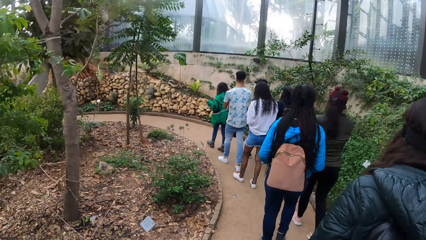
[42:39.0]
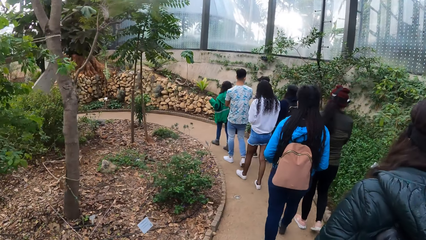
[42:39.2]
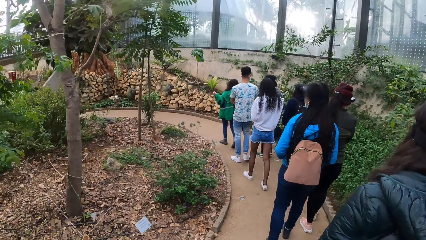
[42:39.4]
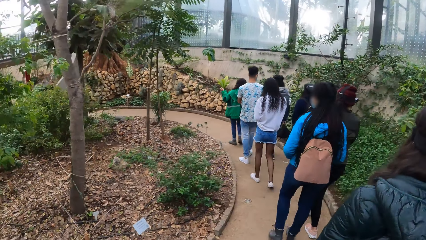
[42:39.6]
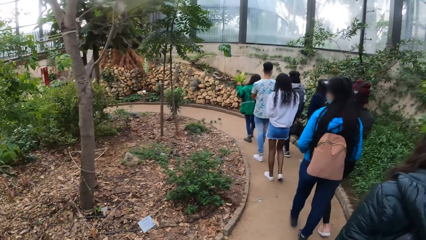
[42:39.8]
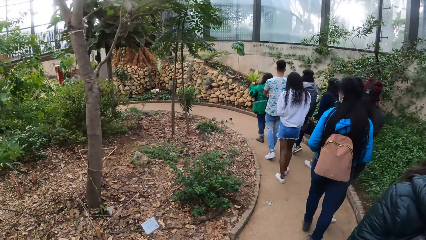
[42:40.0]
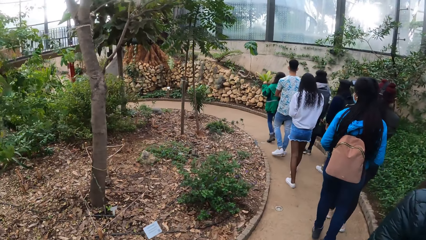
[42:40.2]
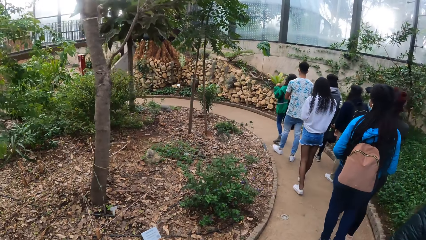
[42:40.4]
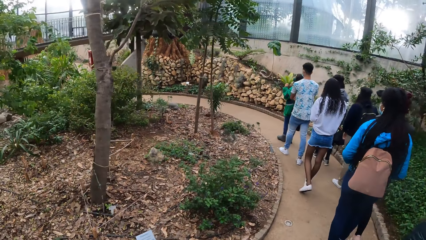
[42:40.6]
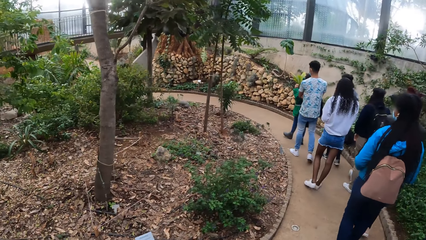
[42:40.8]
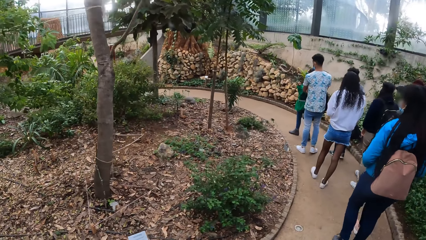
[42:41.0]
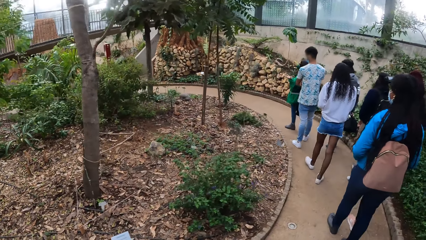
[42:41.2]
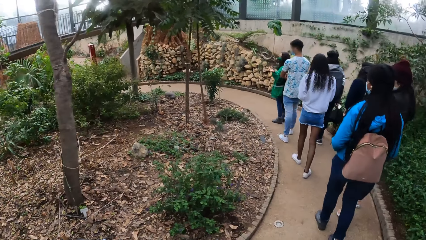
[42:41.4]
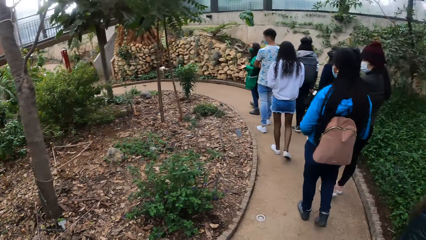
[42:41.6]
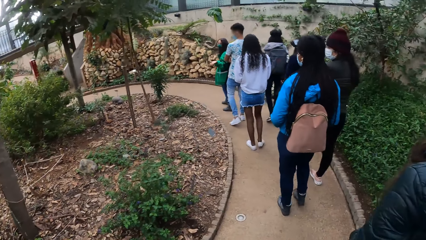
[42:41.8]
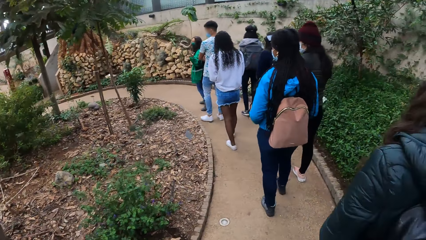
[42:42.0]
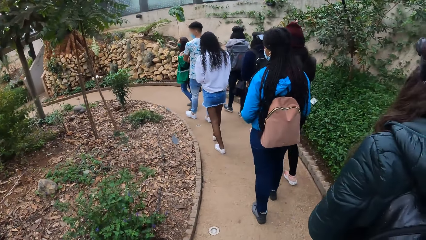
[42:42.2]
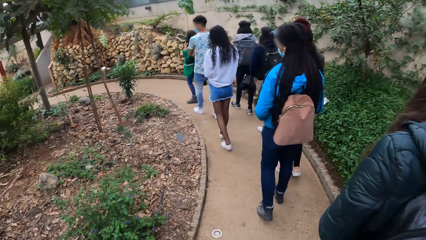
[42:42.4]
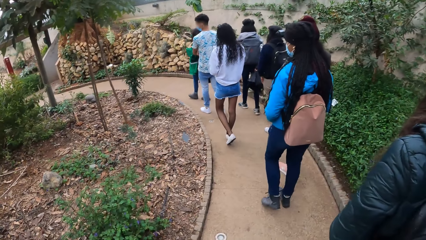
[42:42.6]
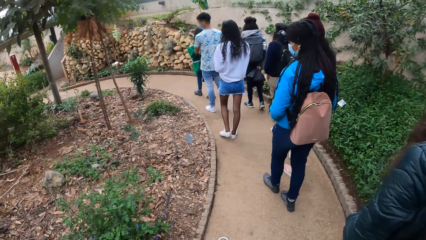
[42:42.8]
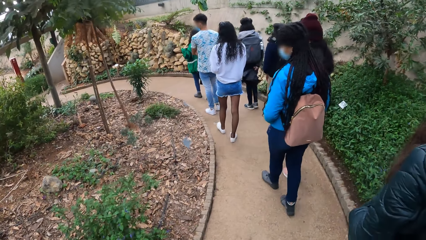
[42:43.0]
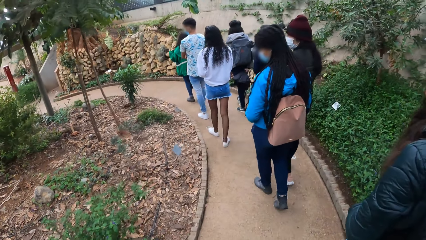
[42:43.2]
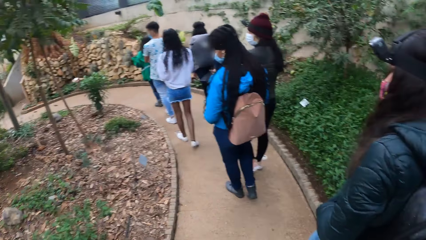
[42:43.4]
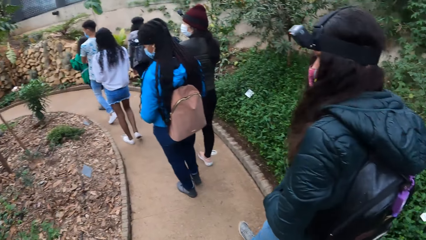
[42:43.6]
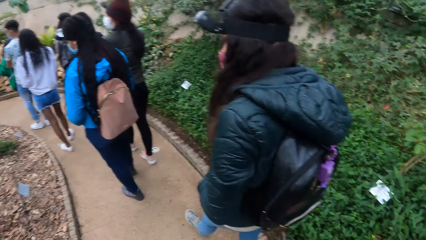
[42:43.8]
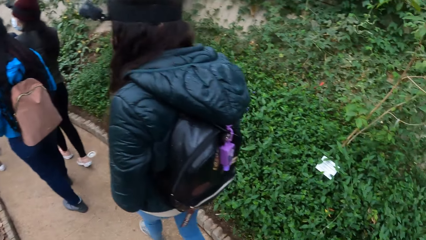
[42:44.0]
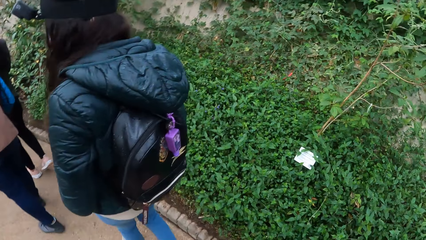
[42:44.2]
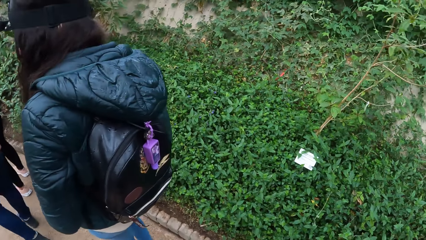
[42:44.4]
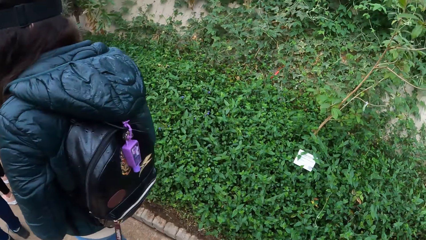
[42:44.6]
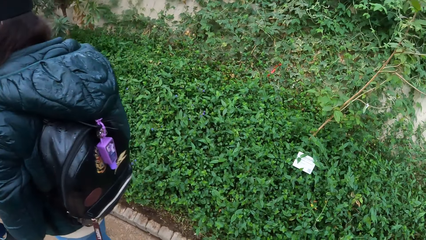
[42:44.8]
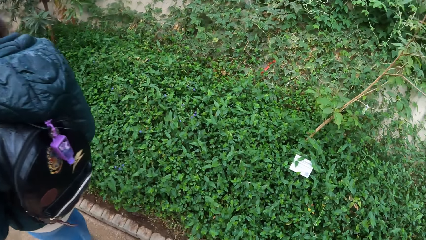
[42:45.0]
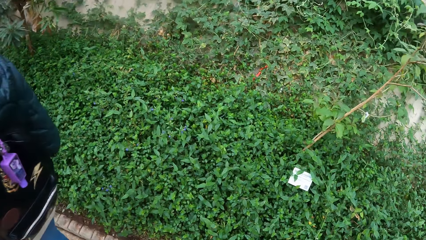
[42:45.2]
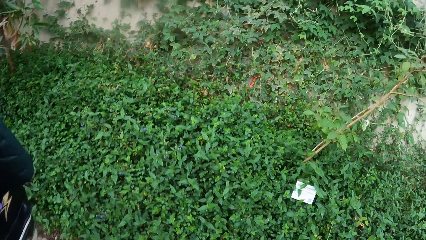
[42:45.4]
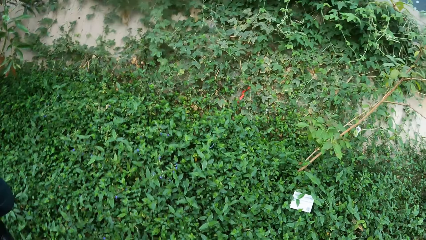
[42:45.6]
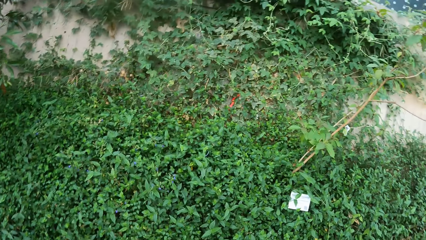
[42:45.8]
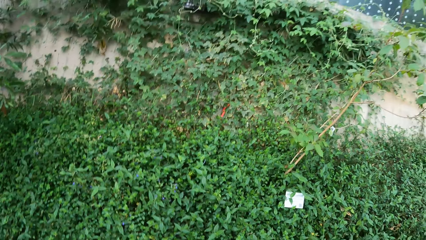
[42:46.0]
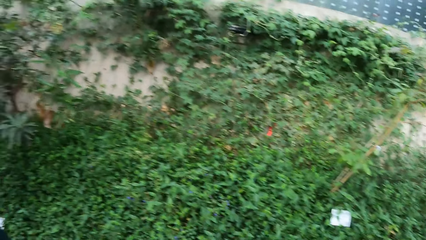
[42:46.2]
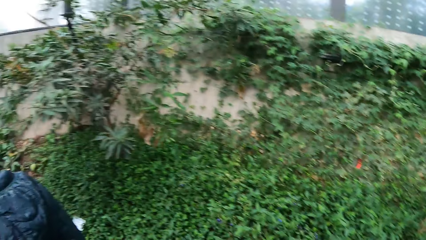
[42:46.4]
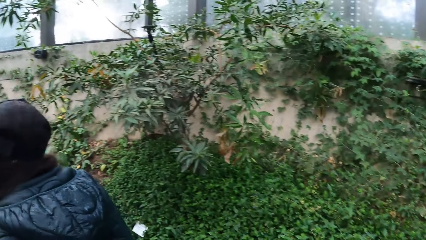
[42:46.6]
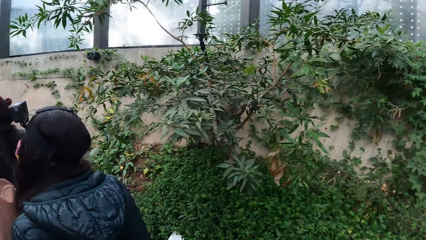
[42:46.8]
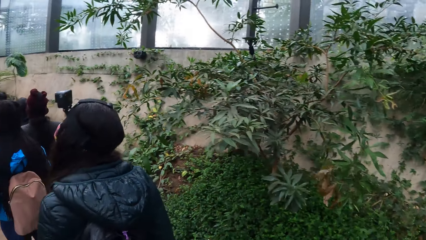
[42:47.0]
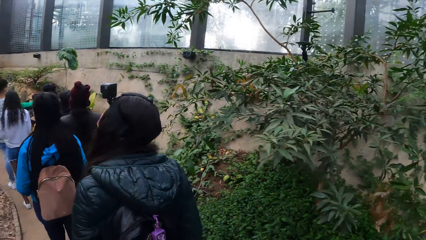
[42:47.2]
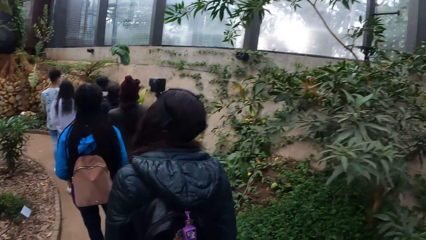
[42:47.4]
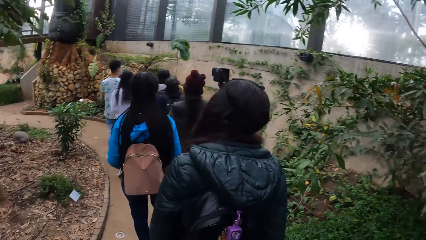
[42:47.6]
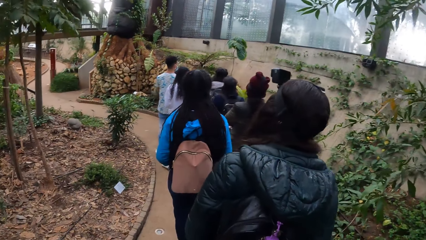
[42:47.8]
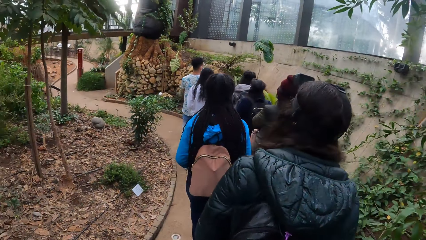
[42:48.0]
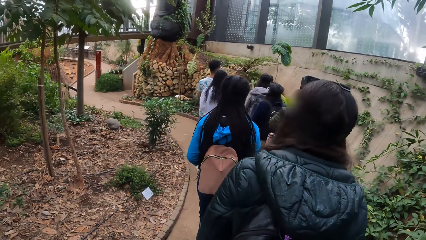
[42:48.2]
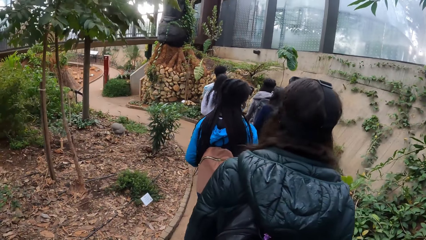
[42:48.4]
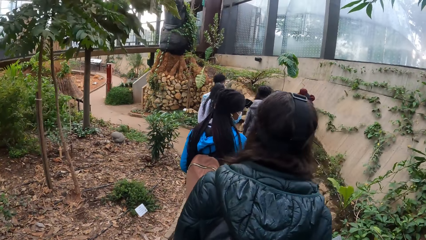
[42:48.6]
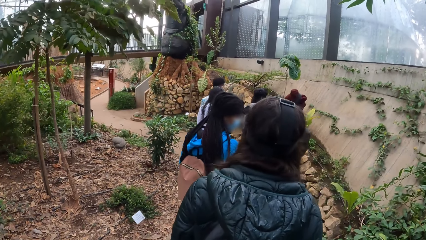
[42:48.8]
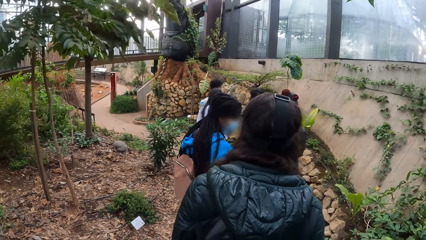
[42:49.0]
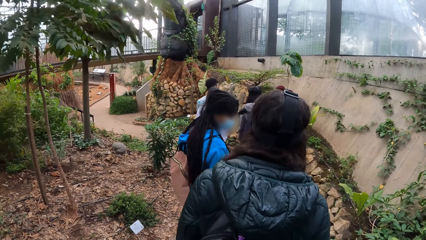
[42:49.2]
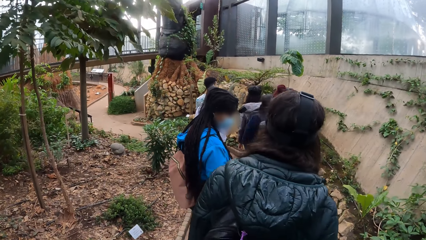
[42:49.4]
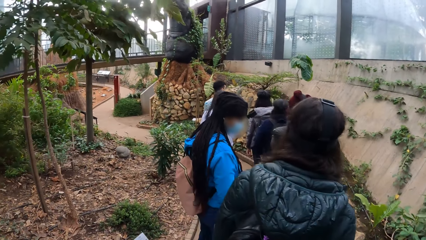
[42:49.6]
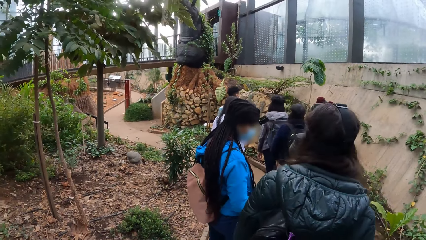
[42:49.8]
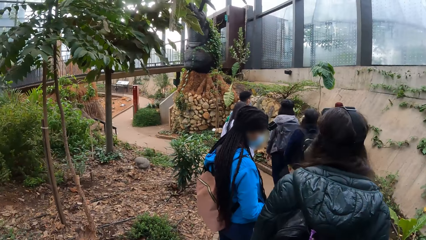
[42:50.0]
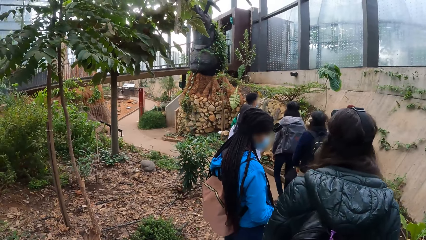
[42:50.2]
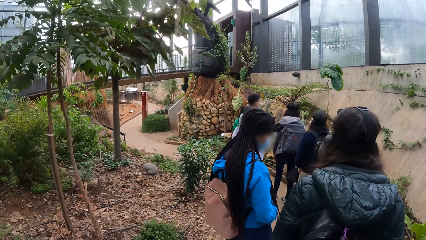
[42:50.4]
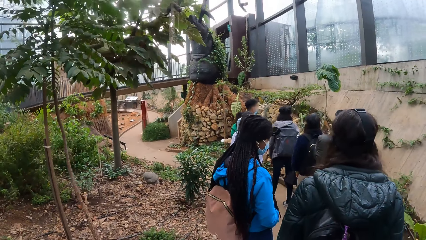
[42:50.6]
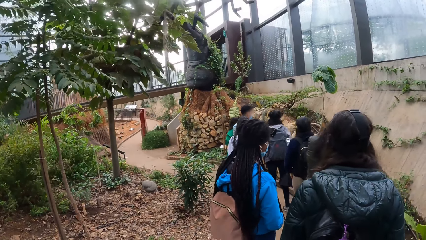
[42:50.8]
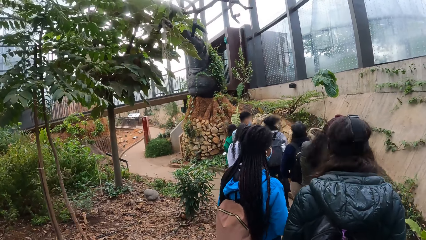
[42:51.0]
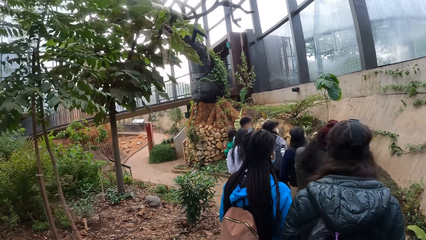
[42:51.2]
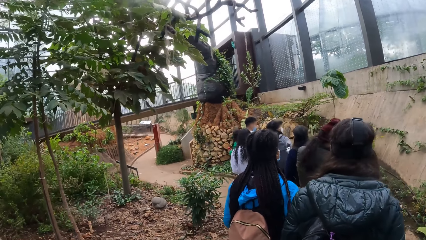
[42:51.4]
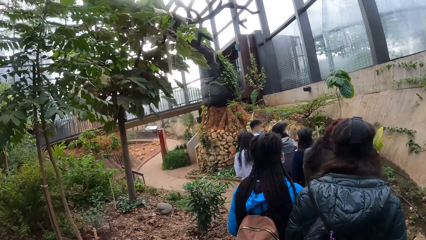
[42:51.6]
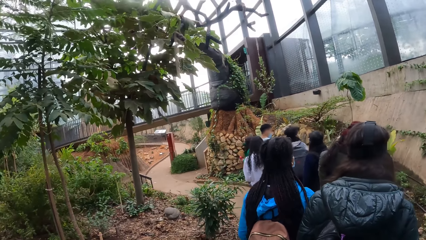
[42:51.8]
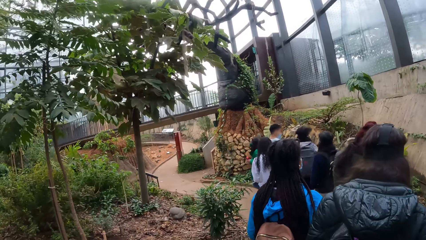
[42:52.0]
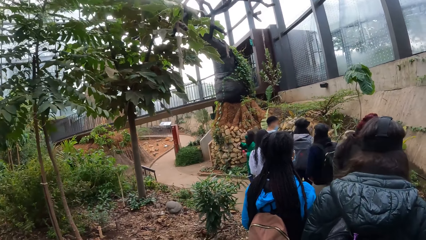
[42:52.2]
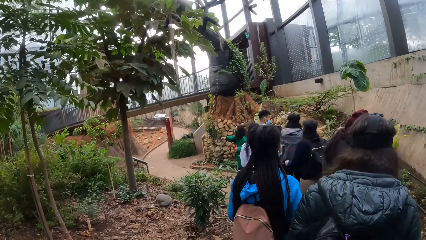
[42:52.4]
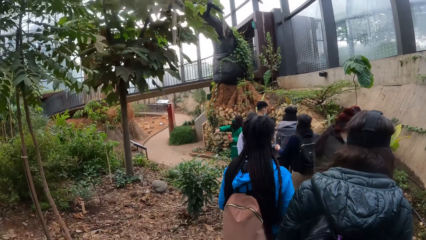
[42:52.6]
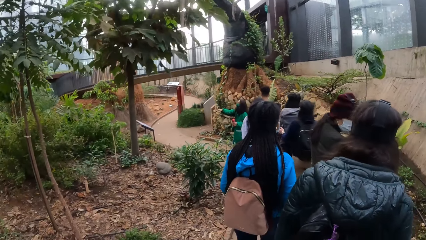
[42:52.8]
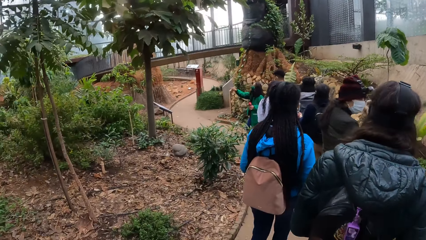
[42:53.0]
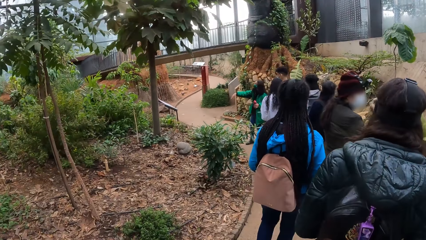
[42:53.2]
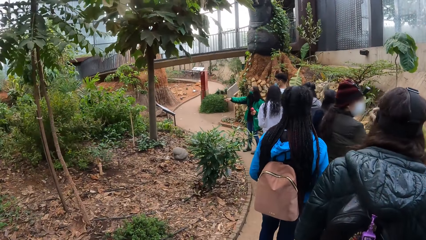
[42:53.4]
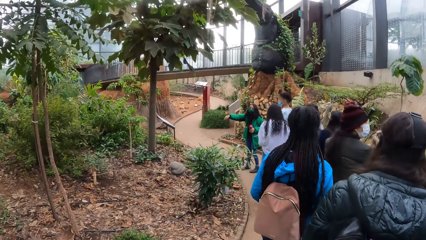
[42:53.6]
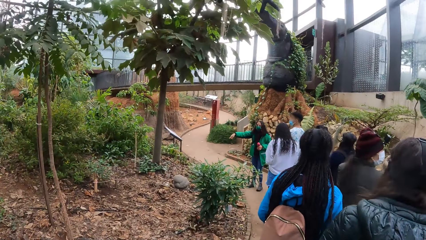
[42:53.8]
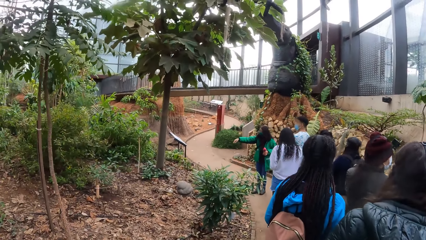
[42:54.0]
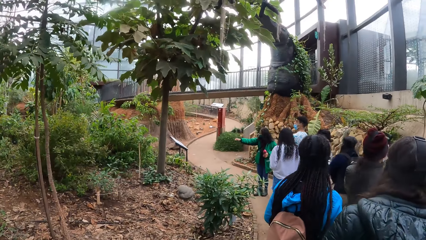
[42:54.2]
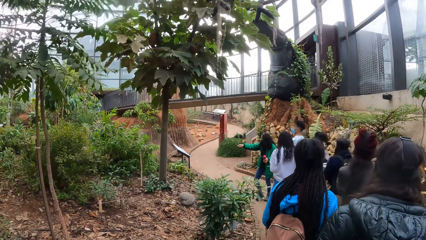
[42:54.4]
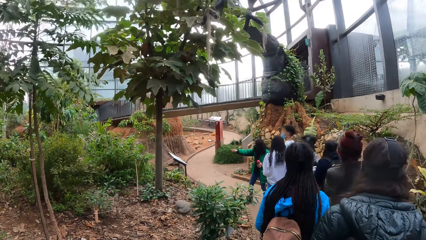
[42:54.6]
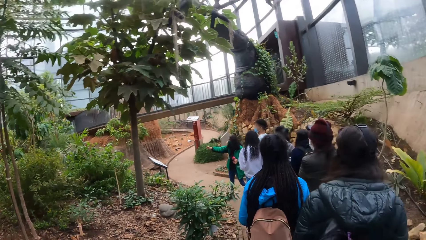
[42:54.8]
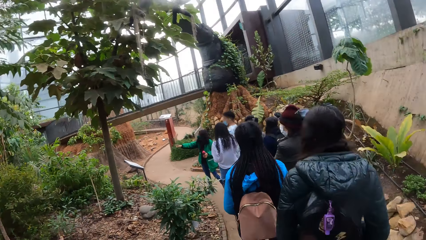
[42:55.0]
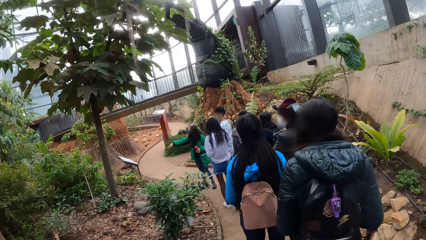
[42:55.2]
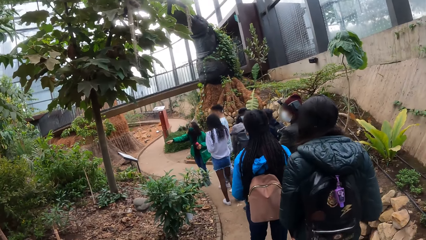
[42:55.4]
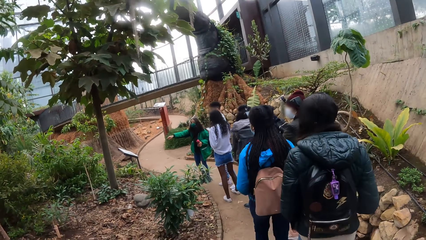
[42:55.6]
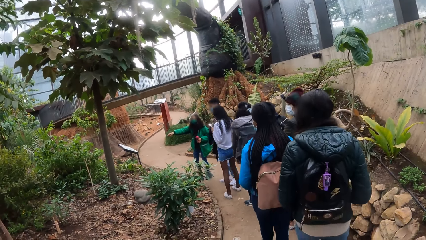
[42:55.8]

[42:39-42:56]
The camera wearer turns to the side. They walk around. A woman points her right hand at a sign post.
